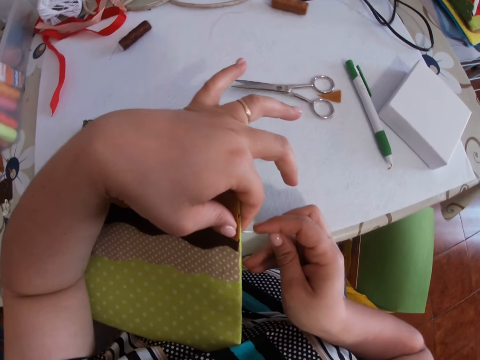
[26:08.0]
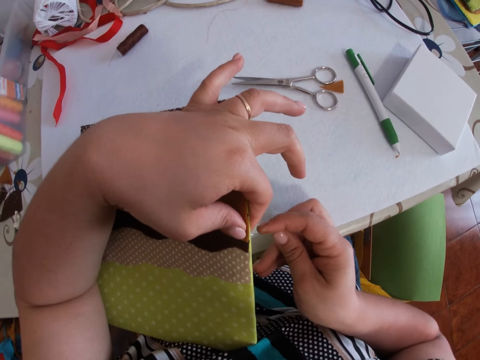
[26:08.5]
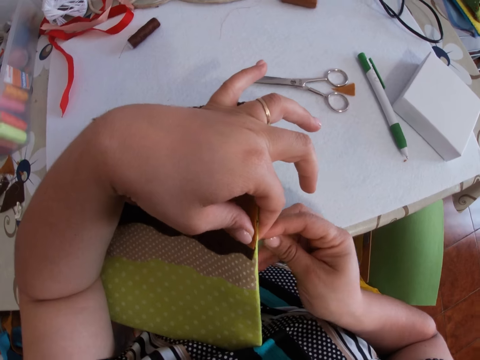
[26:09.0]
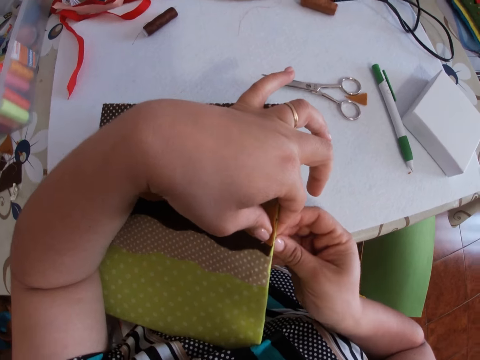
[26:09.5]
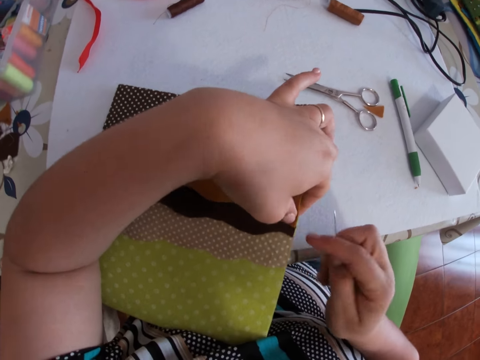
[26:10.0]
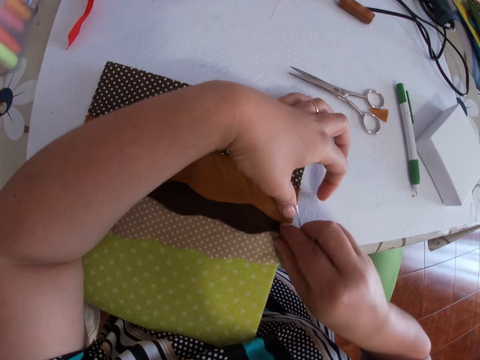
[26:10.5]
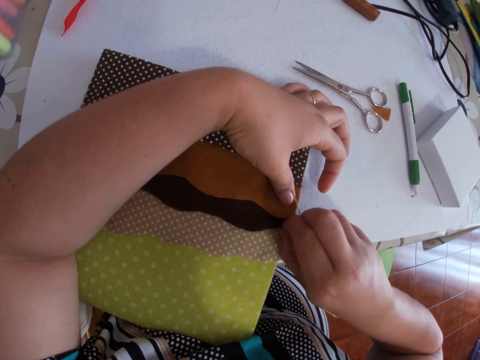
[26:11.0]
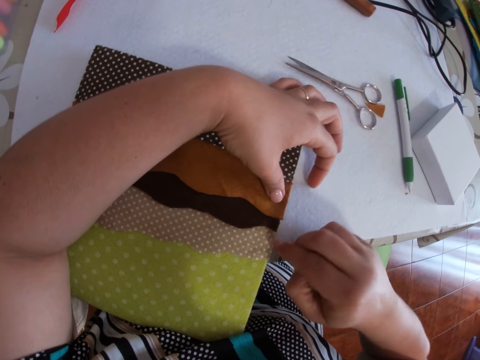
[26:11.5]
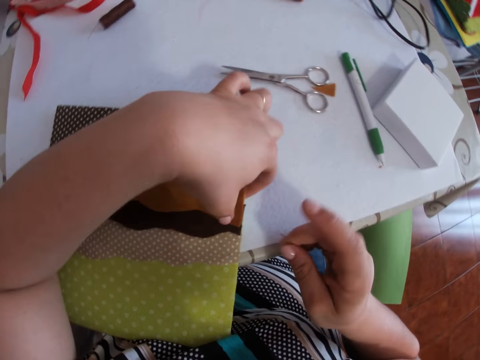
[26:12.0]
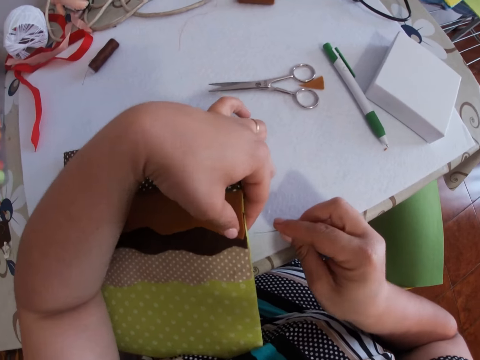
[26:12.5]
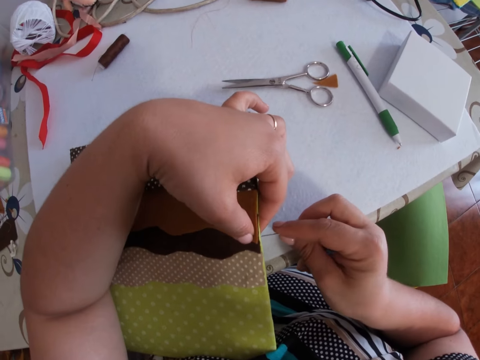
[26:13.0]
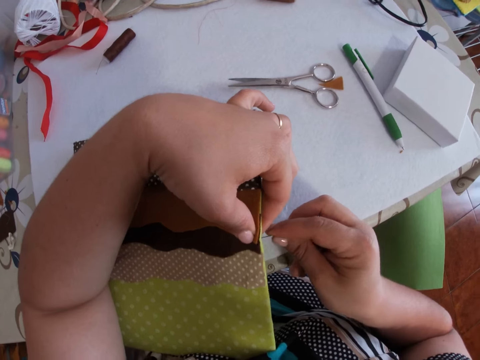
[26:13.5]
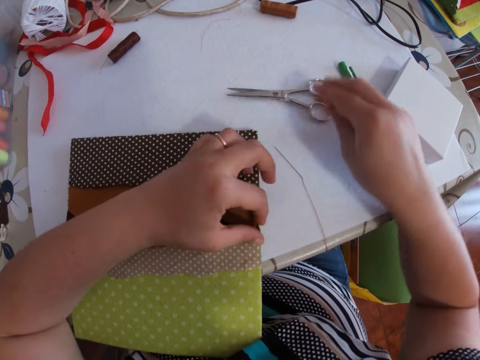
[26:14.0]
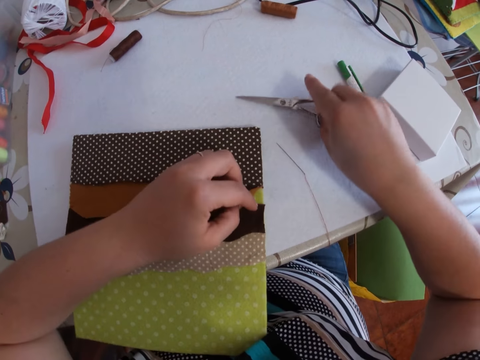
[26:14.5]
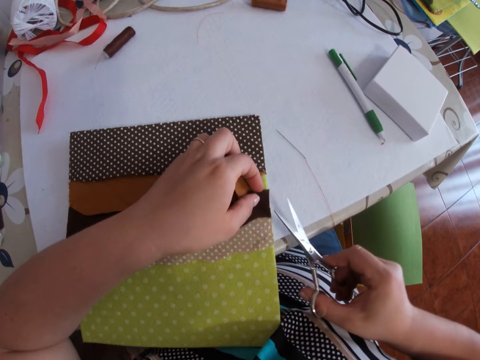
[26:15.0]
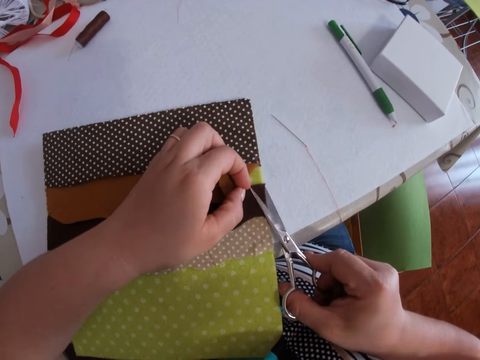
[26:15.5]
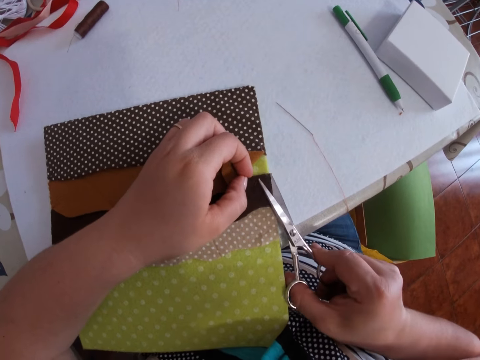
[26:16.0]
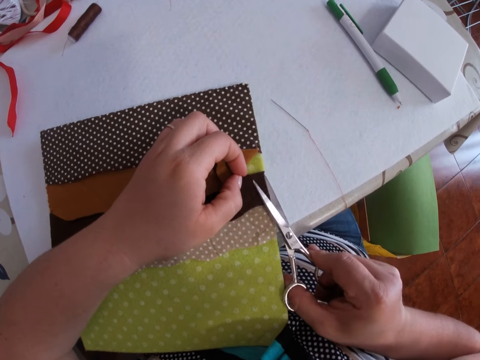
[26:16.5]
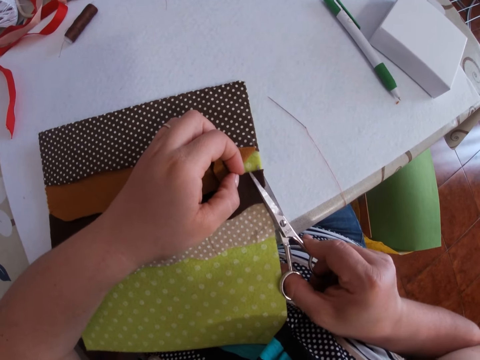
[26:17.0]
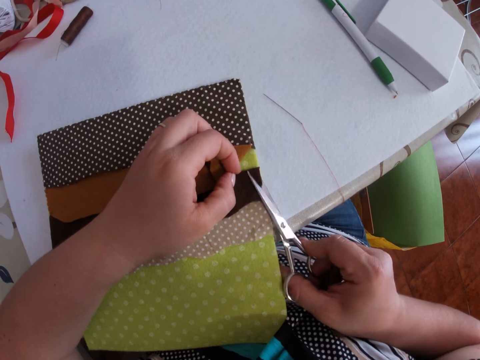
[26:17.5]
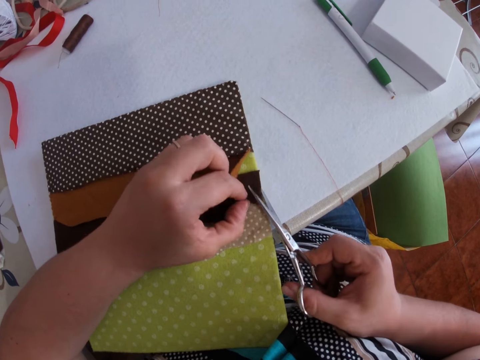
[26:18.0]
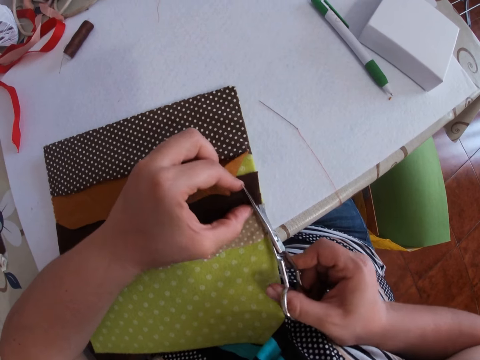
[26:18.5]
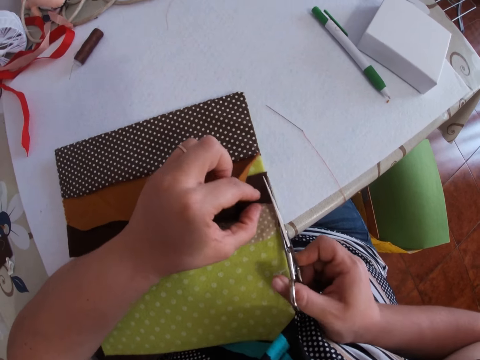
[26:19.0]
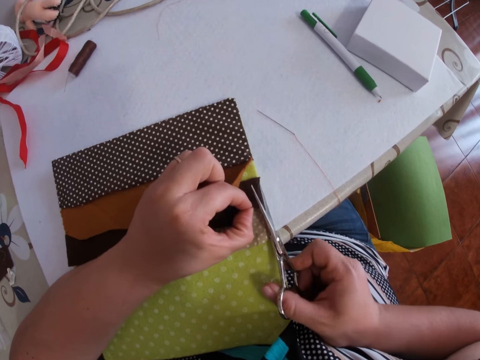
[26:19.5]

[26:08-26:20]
The camera wearer pierces a needle in a material. They adjust the edges of the fabric with both hands. They handle the material. They pick the scissors from the table with the right hand.

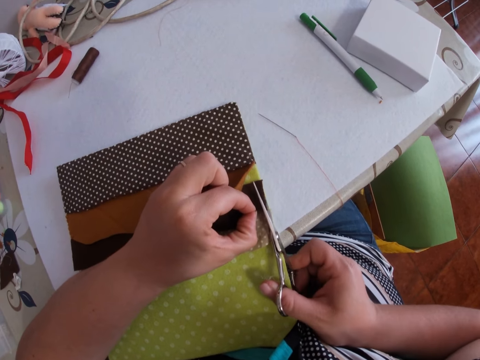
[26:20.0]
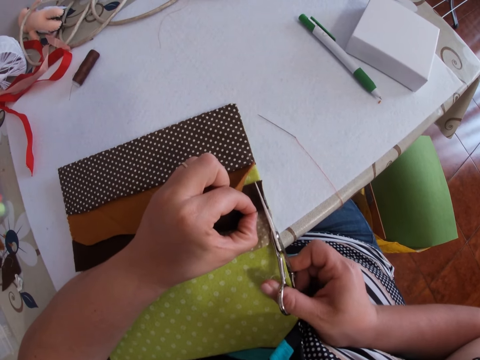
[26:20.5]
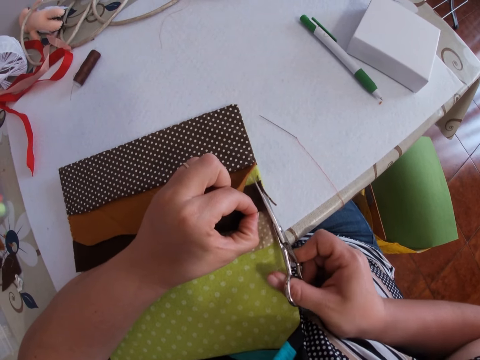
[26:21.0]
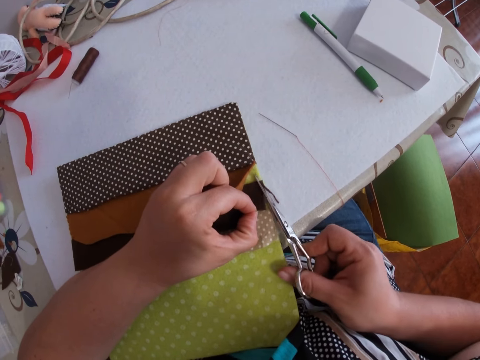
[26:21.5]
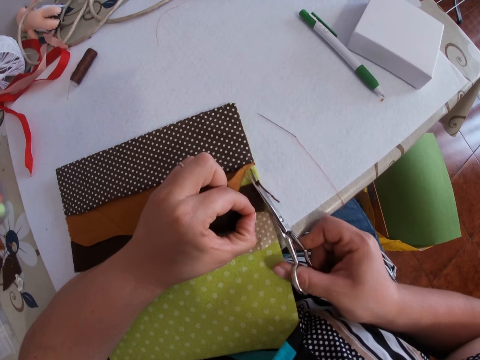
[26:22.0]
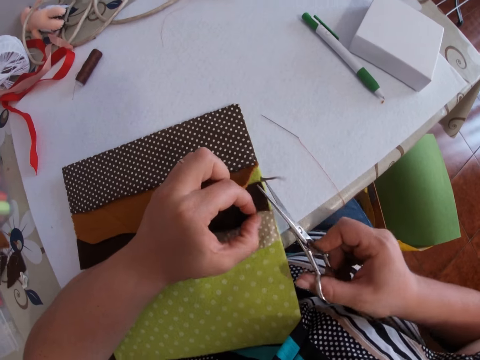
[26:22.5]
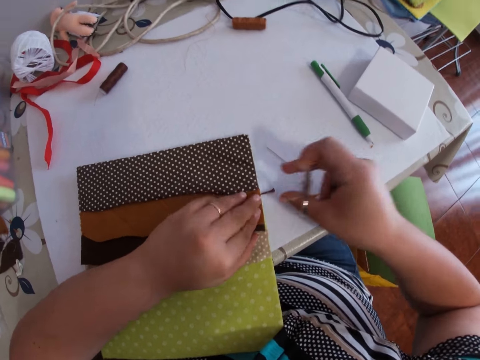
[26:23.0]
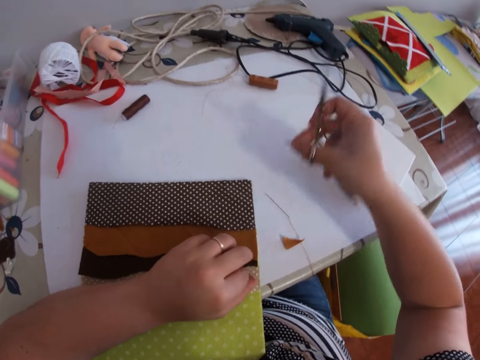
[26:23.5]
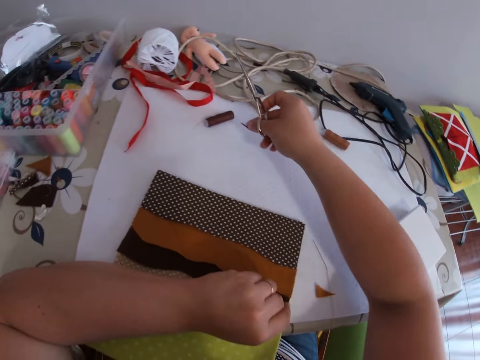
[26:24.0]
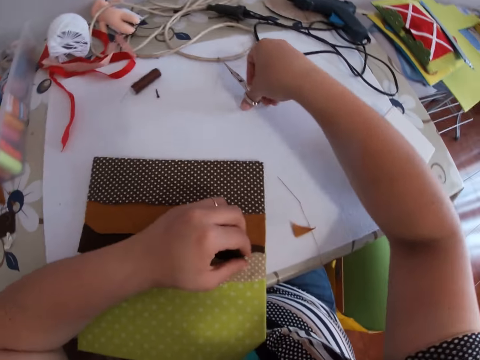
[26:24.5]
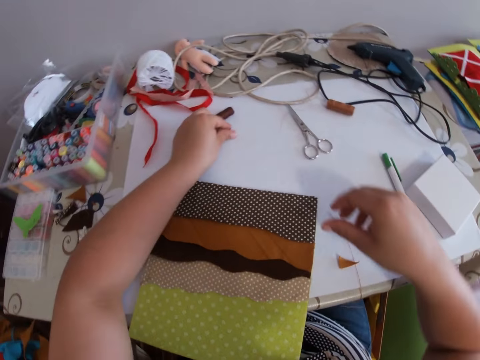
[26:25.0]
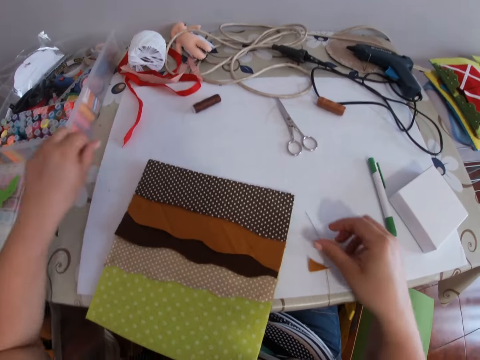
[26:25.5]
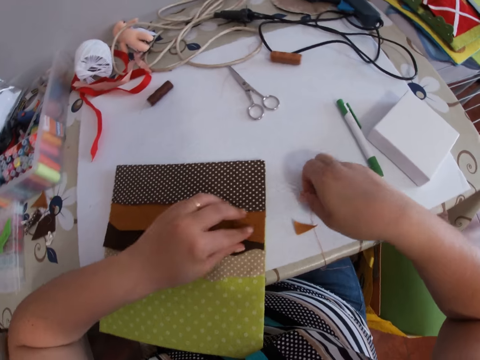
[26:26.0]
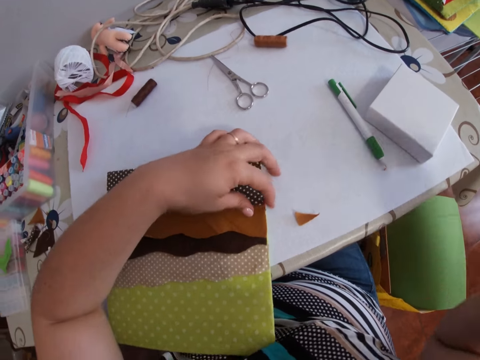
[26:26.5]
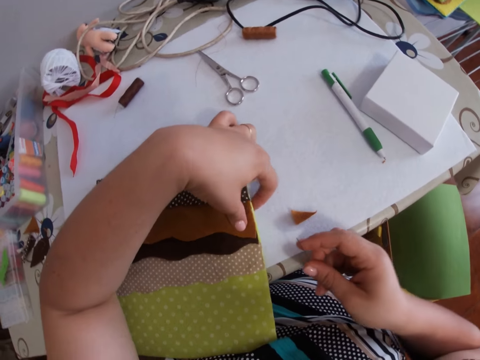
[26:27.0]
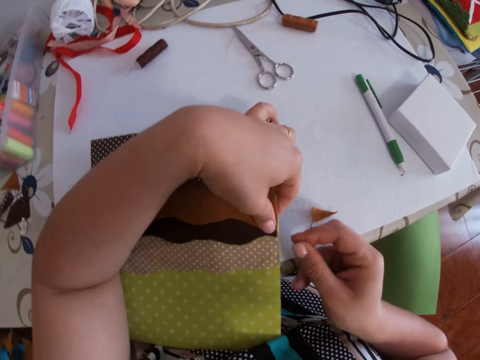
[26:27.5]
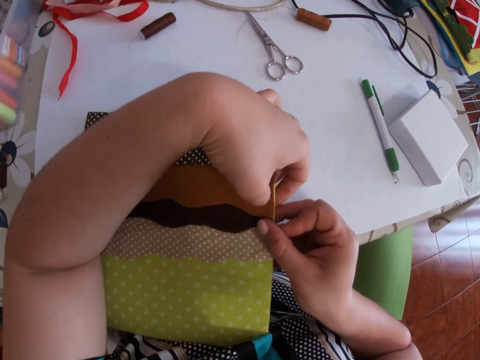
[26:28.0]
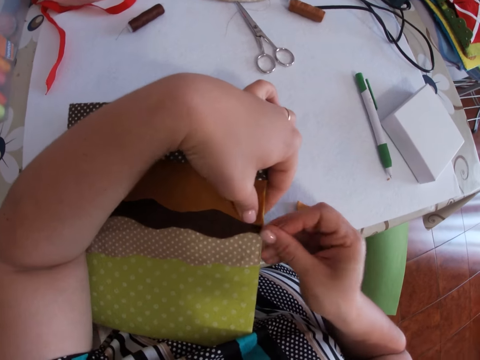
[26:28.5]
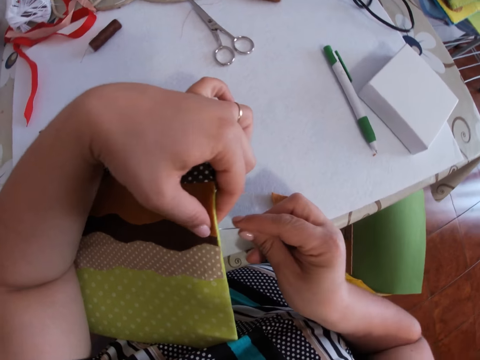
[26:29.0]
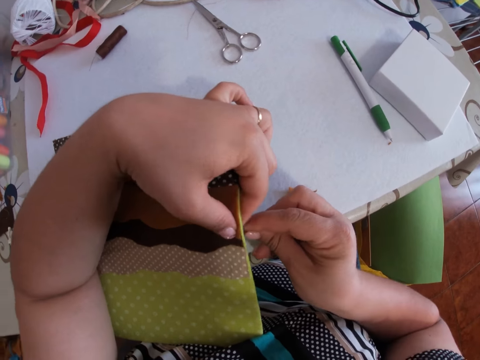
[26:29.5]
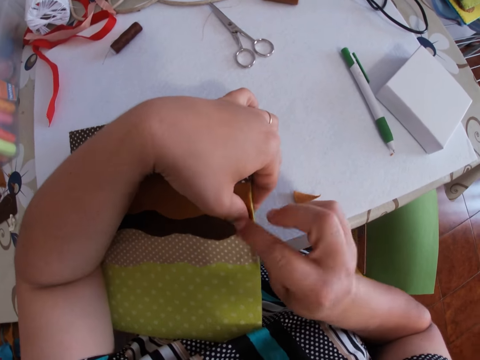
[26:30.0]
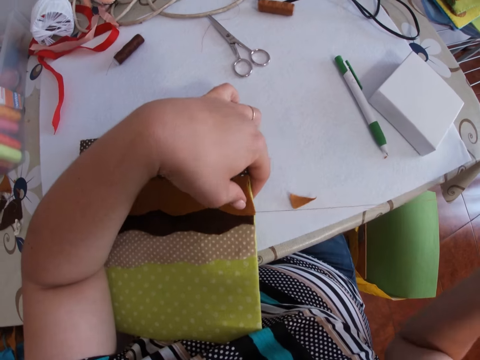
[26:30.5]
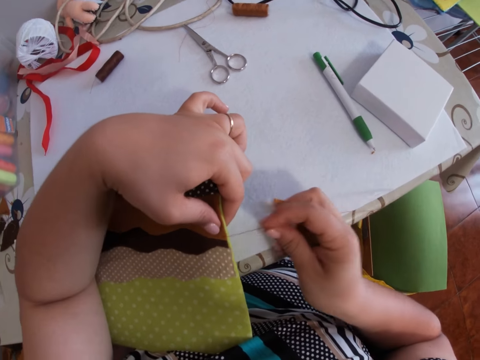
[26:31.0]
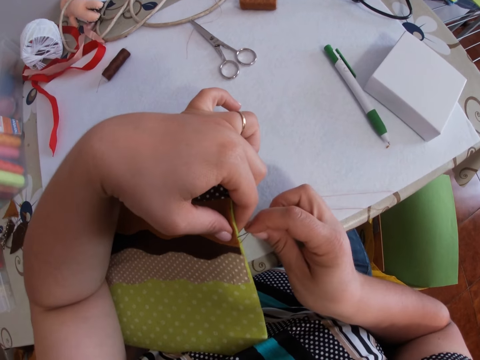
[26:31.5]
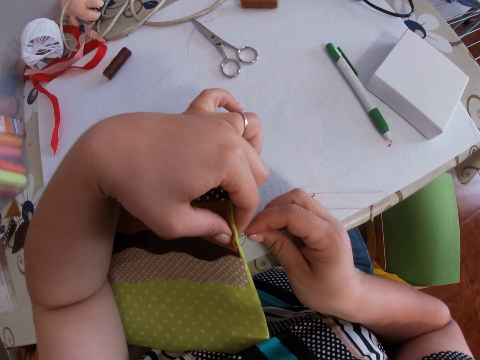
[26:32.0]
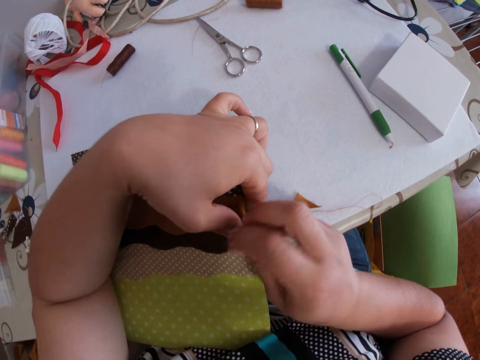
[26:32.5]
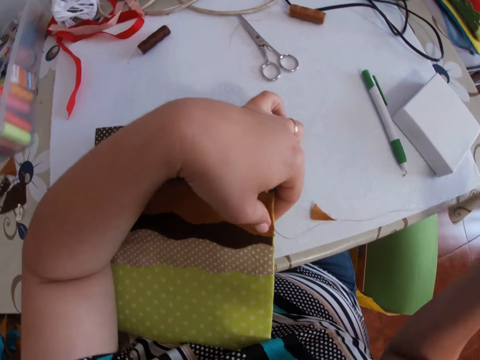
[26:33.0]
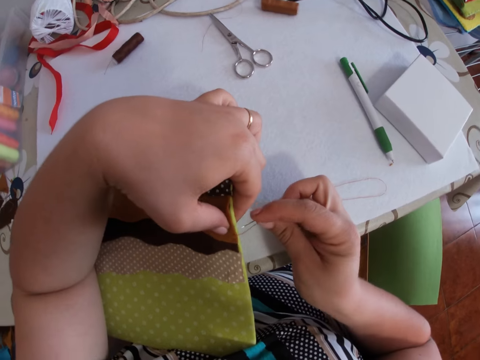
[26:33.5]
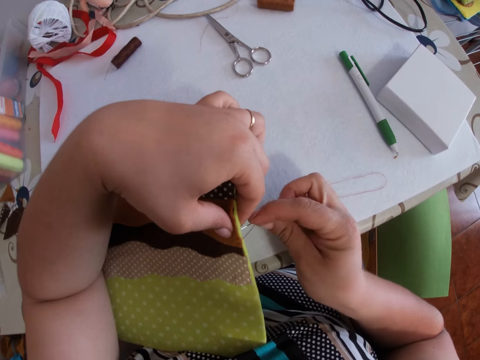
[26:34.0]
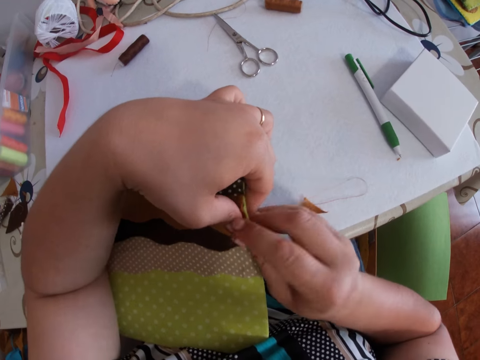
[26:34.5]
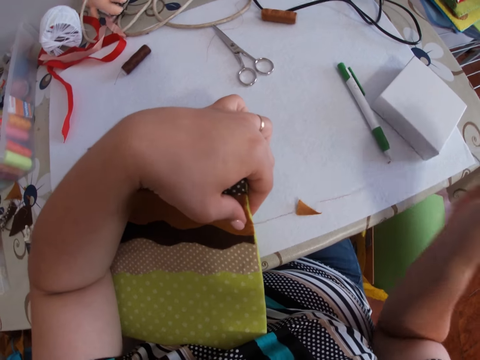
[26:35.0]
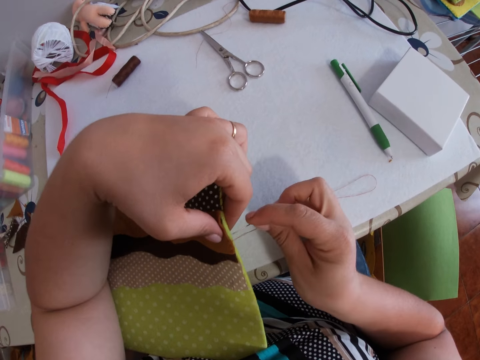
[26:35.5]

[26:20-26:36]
The camera wearer trims the edges of the fabric or material with the scissors in the right hand. They cut the material with the scissors. They pick the material. They drop the edges on the table with the right hand. They drop the scissors on the table with the right hand. They move the material. They pick the needle and the thread with the right hand. They handle the material. They pierce the needle in the material. They sew the fabric with the needle and thread with both hands. They pull the thread with the needle. They pierce the needle in the material. They pull the thread with the needle. They pierce the needle in the material. They pull the thread with the needle.
